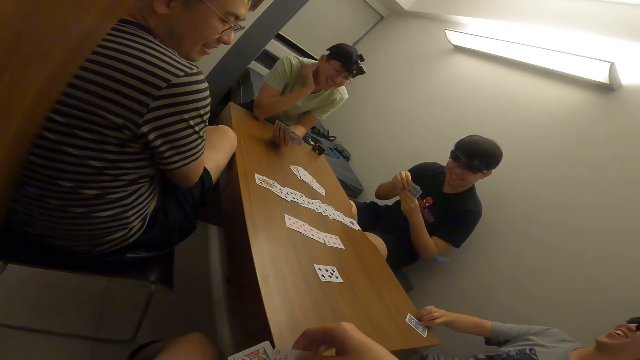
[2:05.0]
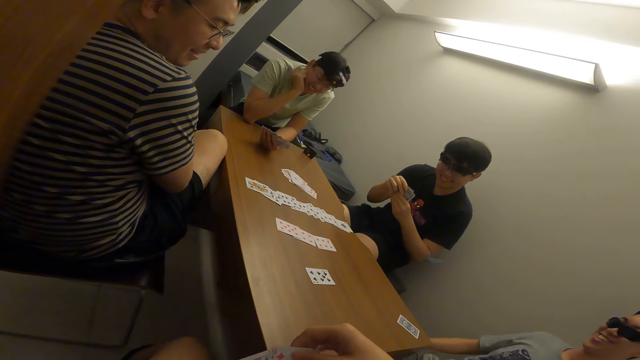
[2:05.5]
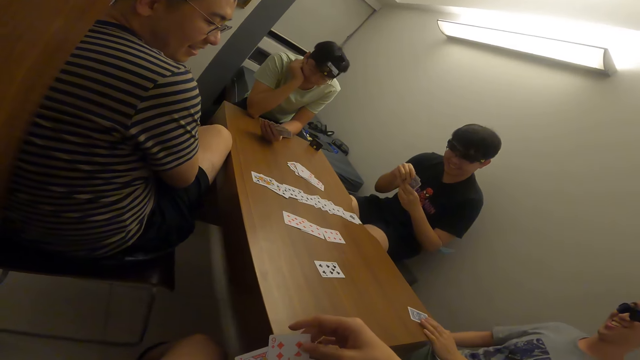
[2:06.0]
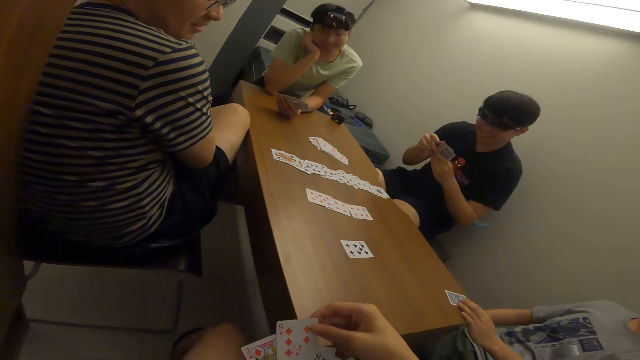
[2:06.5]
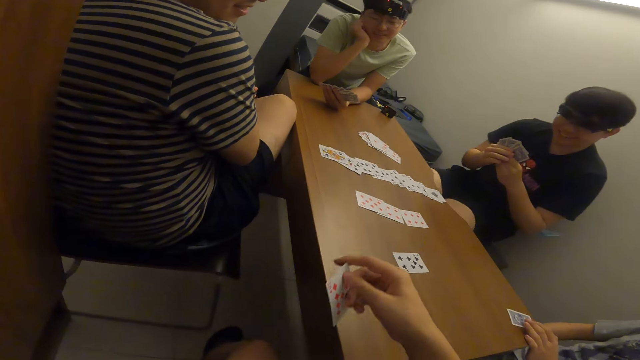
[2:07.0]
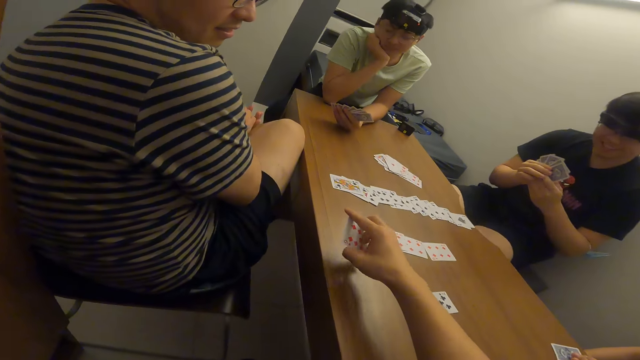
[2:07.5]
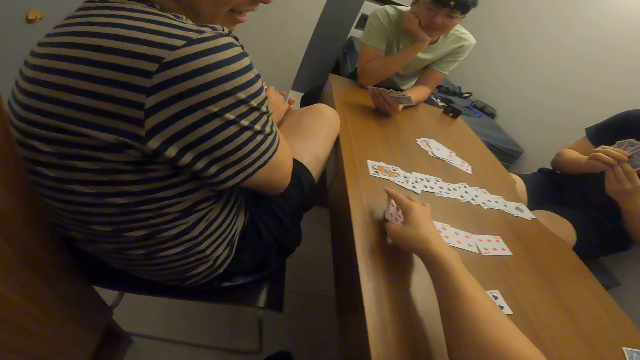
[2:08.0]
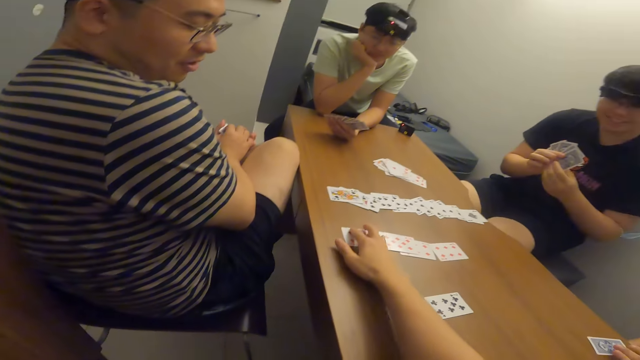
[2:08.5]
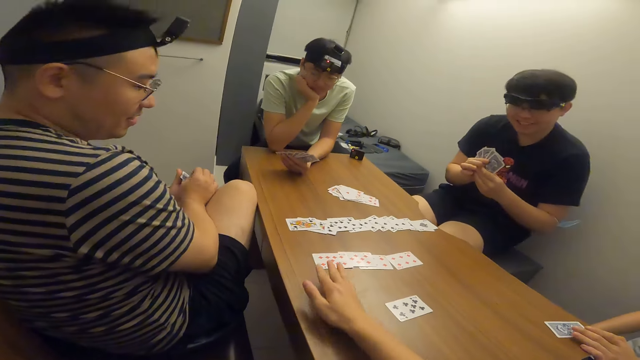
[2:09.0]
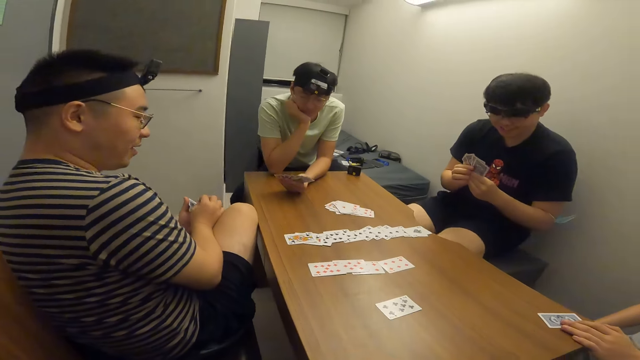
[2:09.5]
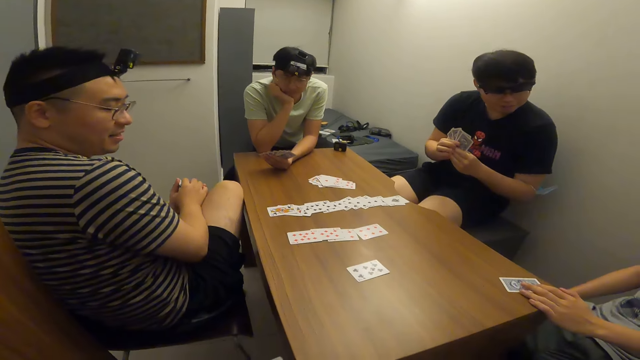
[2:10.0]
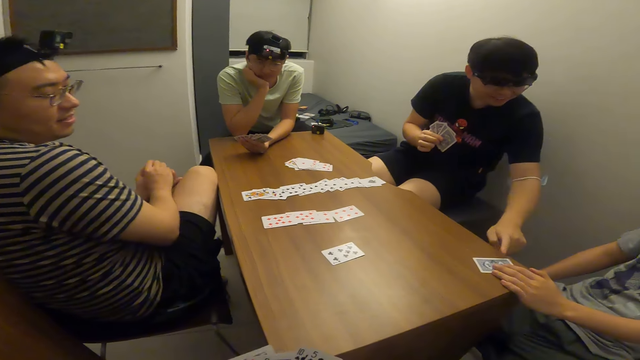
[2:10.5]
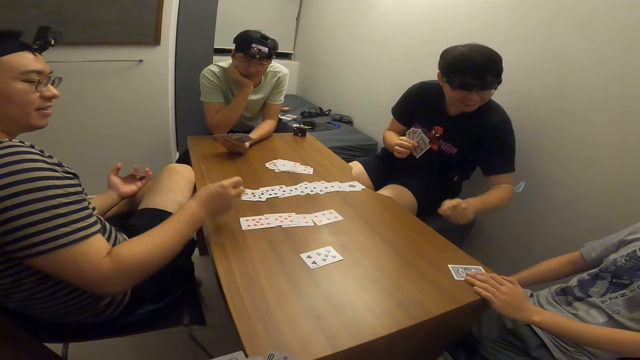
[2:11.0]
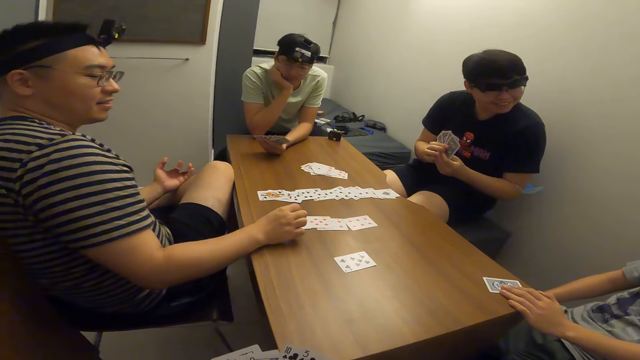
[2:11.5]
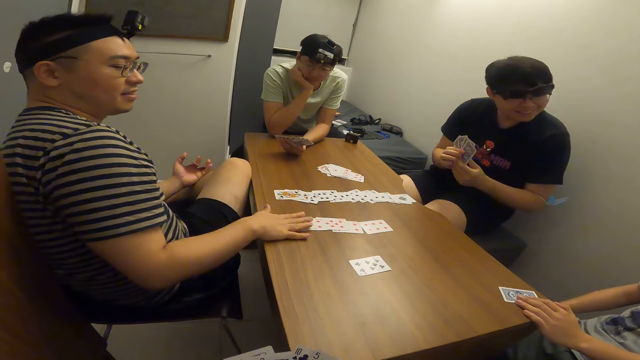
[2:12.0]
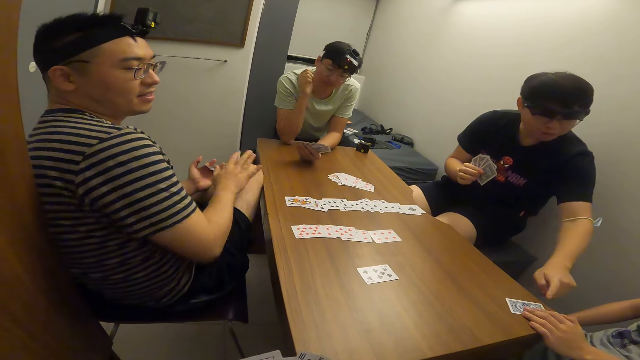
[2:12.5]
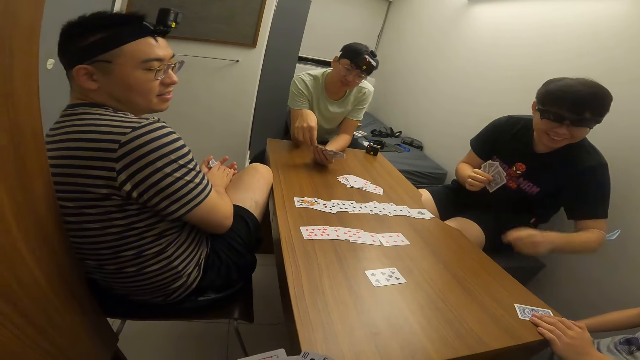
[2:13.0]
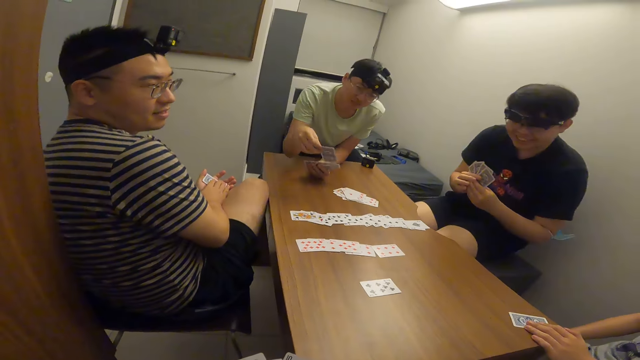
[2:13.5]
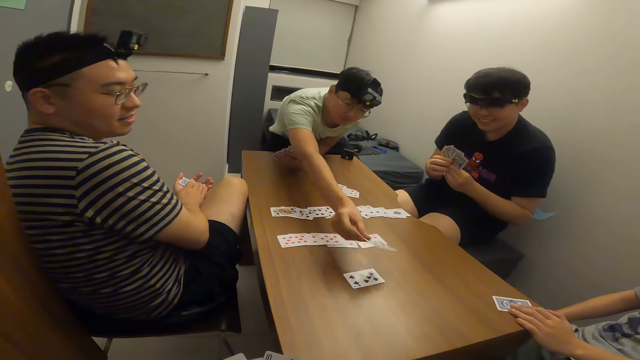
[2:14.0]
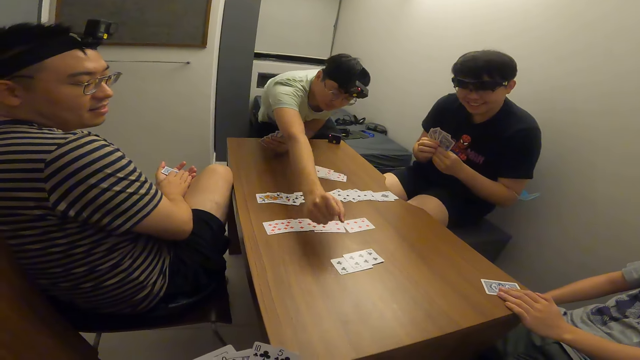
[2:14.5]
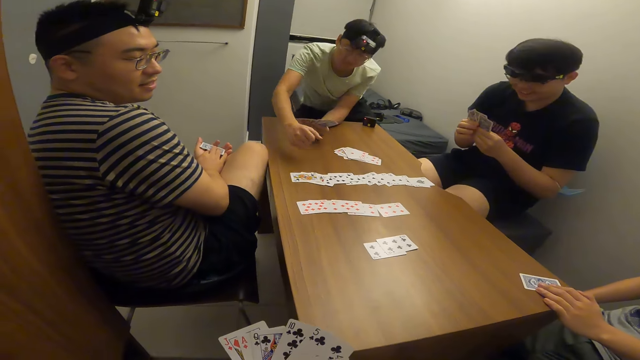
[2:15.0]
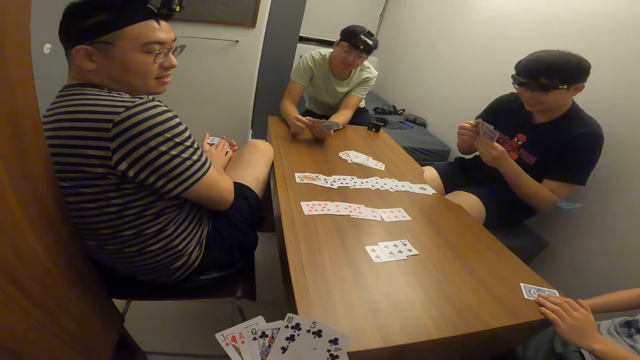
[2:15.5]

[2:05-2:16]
The camera wearer drops a card on the table with the right hand. A man touches a card belonging to another man. The first man points to a card on the table with his left hand. A third man touches the cards on the table with his right hand. The third man places his hand on the cards. The first man points to a card on the table with his left hand. A fourth man drops a card on the table with his right hand.

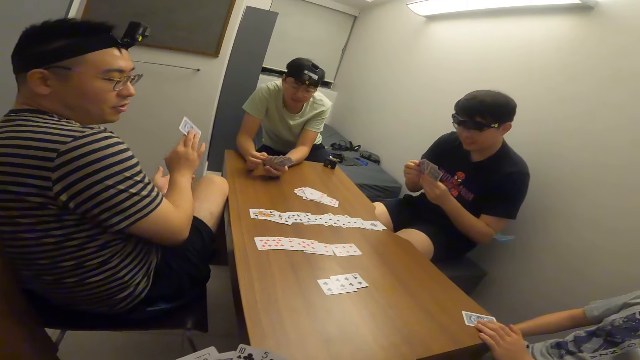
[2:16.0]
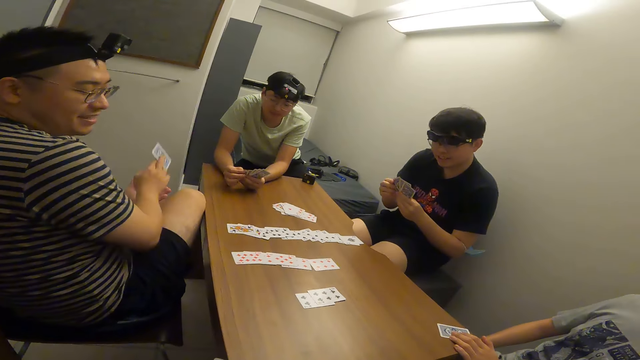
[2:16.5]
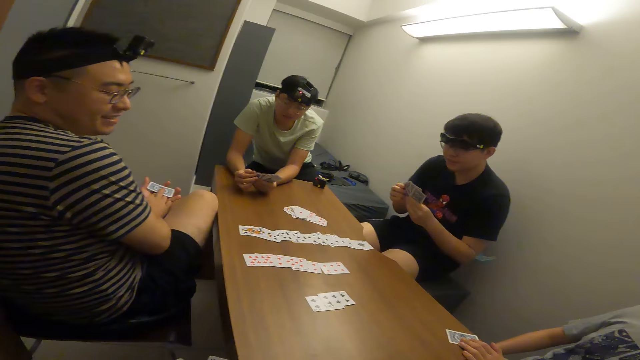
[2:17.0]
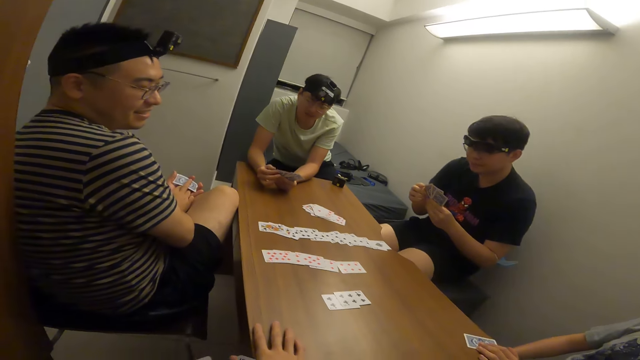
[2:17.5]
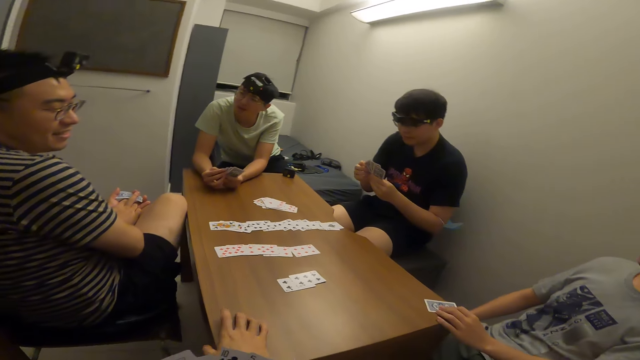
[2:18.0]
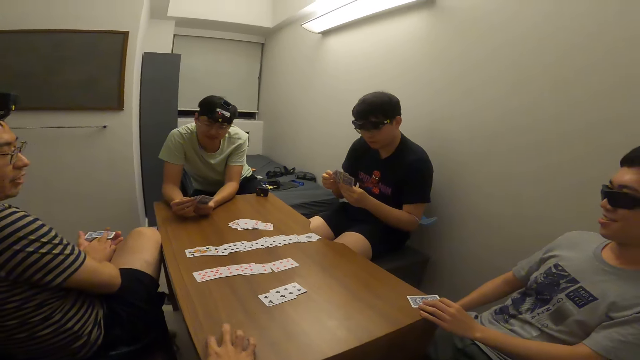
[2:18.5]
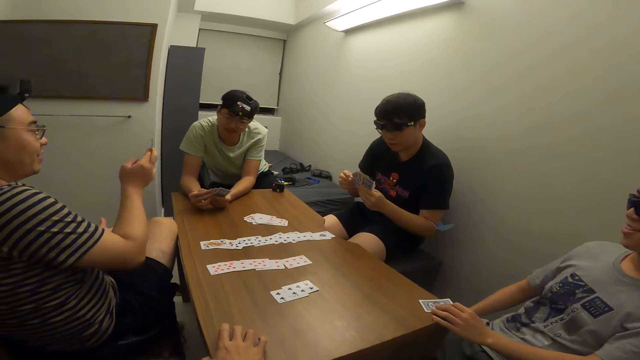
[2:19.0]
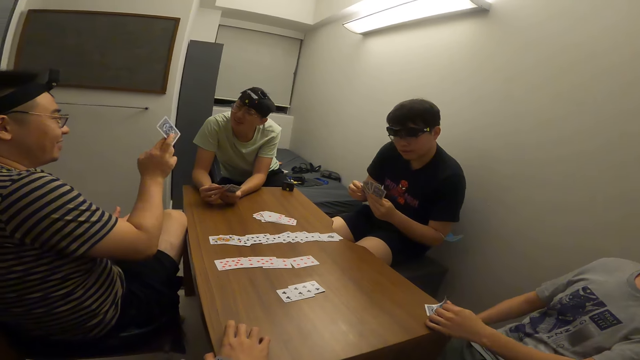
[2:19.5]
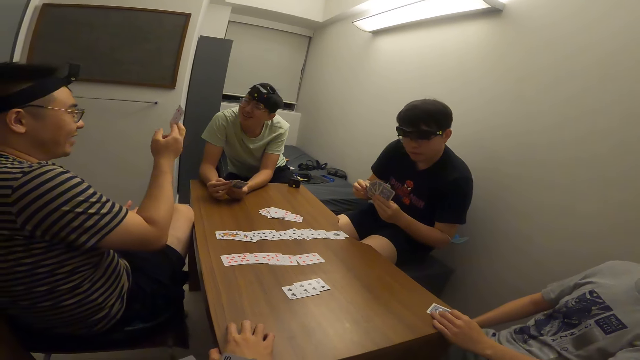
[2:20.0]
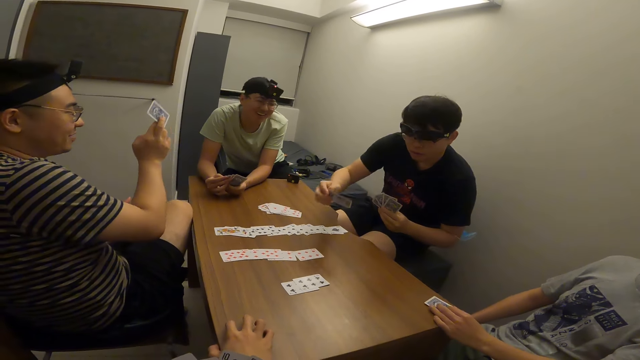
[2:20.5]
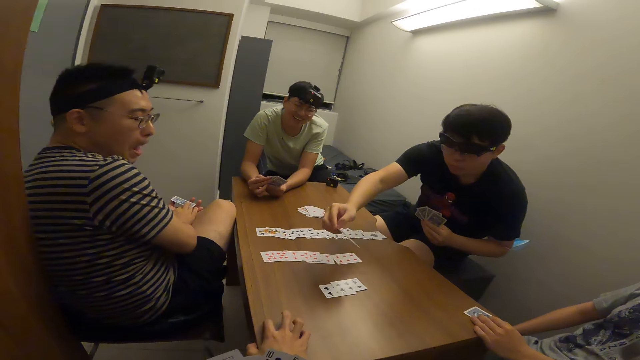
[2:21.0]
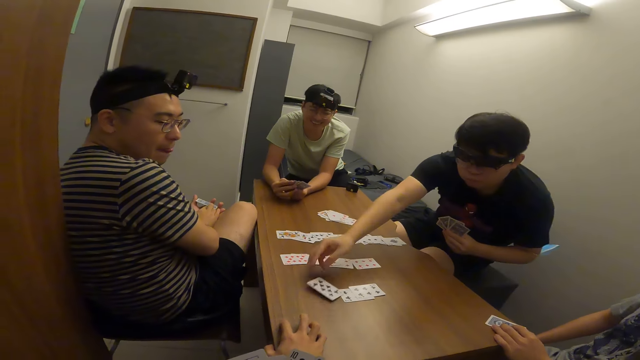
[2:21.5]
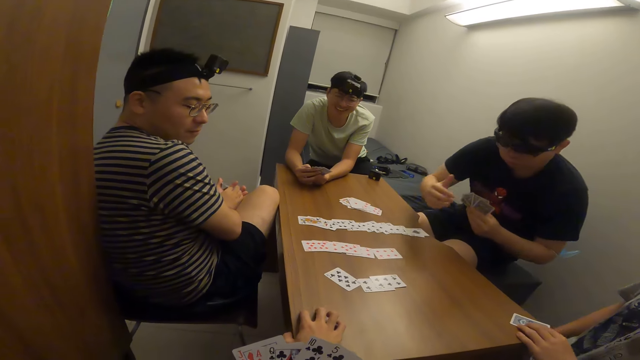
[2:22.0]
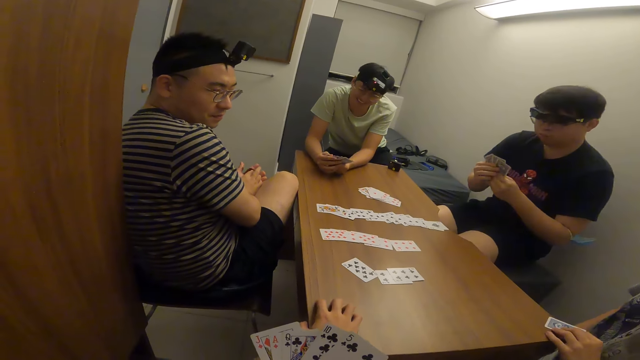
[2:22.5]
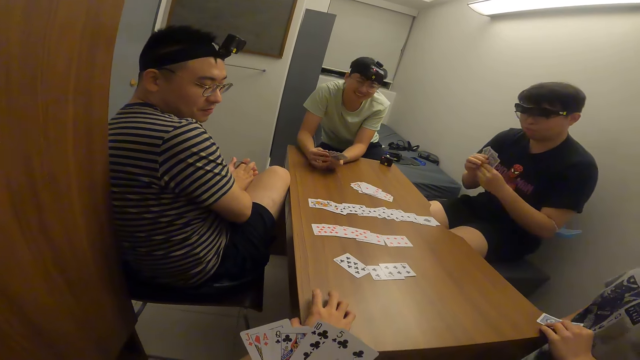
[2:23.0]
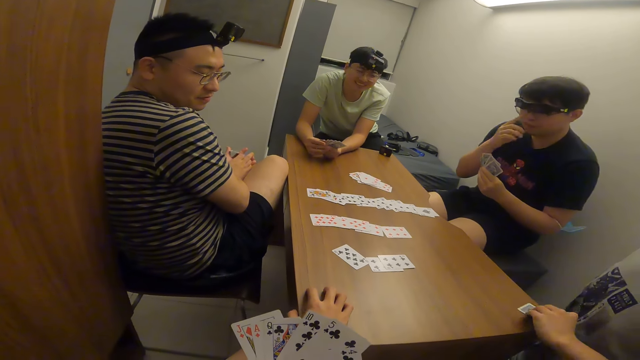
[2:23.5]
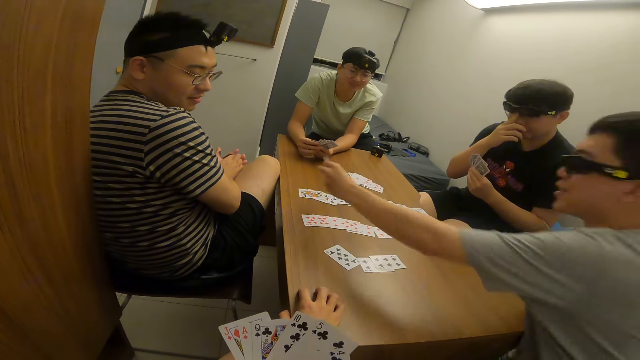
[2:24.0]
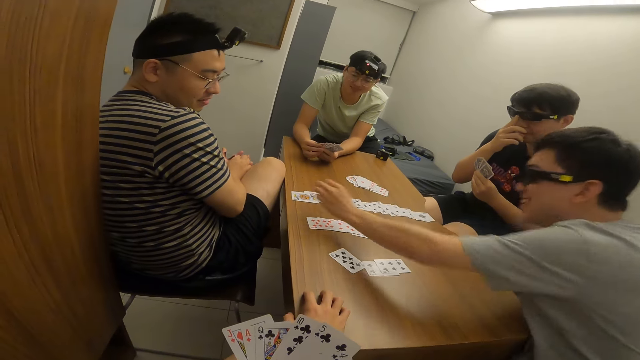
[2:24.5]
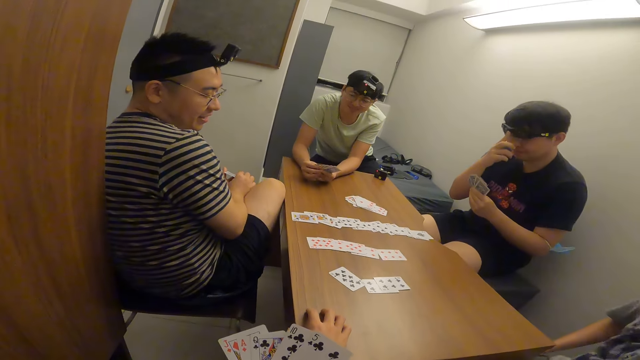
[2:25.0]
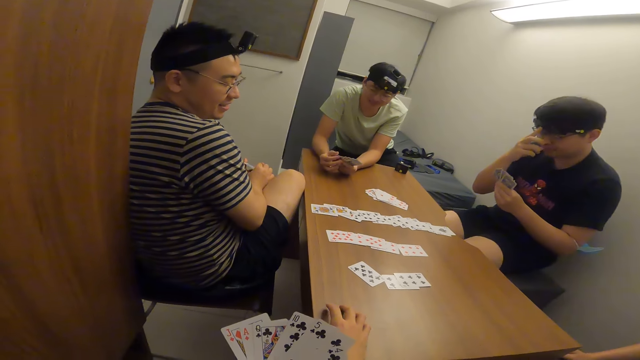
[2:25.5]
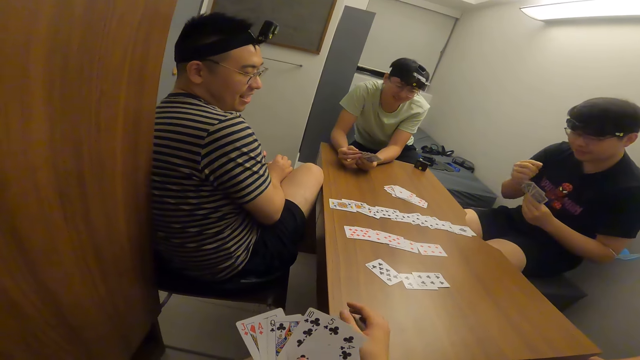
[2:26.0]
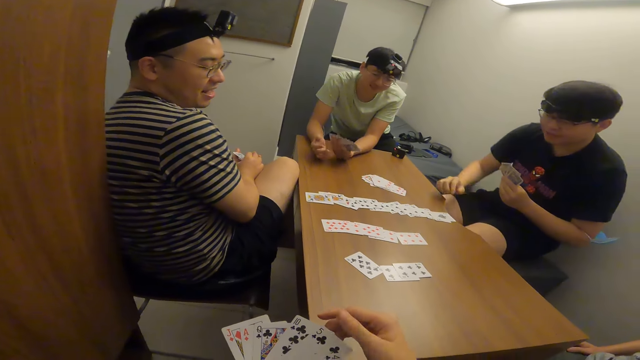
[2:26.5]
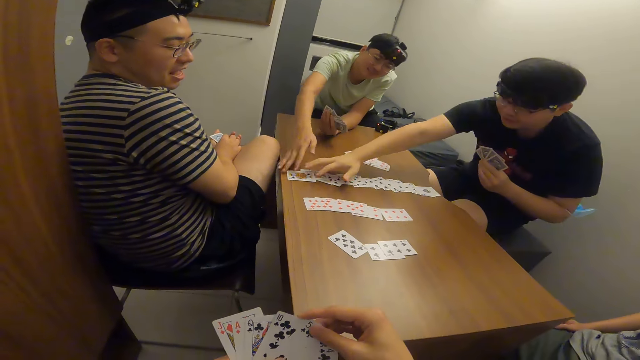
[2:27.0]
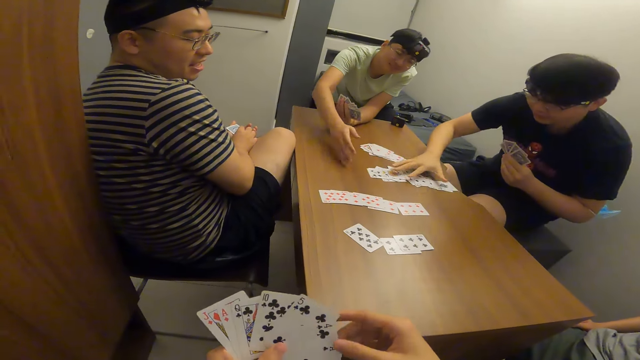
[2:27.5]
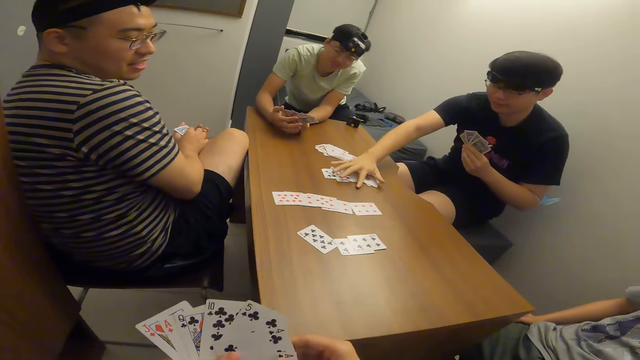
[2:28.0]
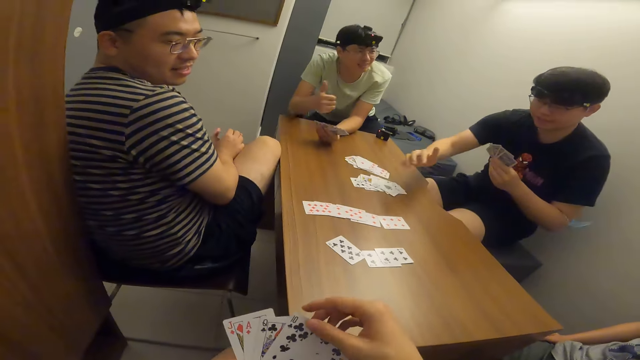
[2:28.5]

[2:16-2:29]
A man raises the card in his right hand up. The camera wearer taps on the table with his fingers. The man raises the card in his right hand up again. Another man drops a card on the table with his right hand. A third man drops a card on the table with his right hand. The second man and a fourth man collect the cards on the table together. The second man arranges the cards on the table with his right hand.
